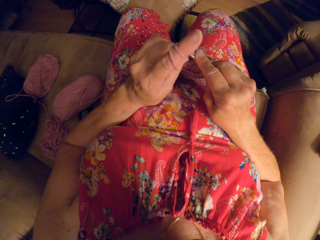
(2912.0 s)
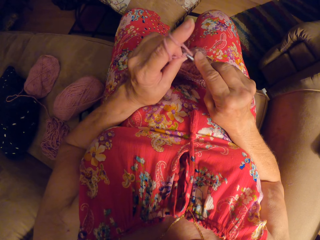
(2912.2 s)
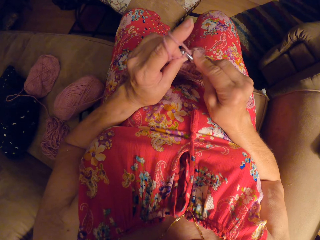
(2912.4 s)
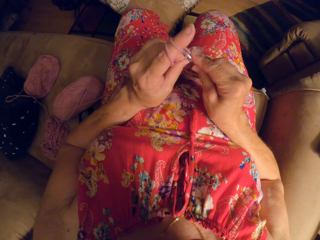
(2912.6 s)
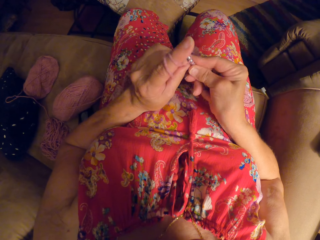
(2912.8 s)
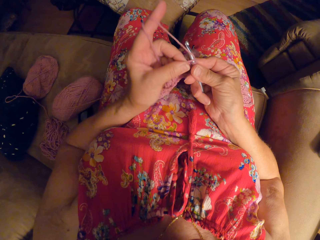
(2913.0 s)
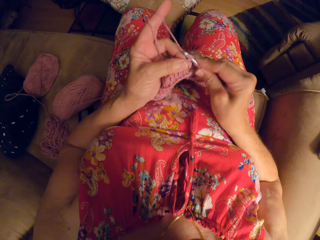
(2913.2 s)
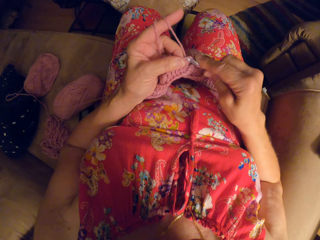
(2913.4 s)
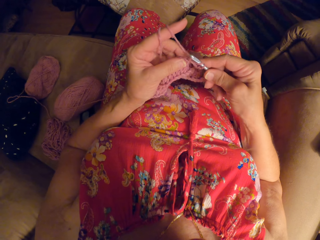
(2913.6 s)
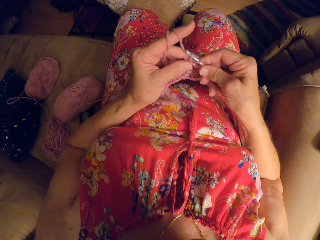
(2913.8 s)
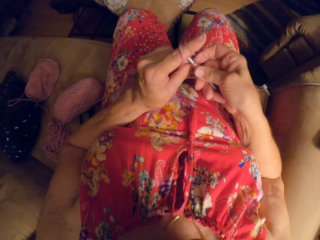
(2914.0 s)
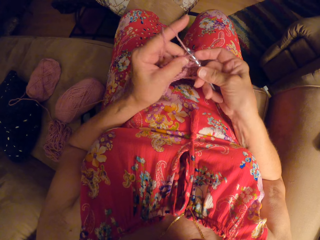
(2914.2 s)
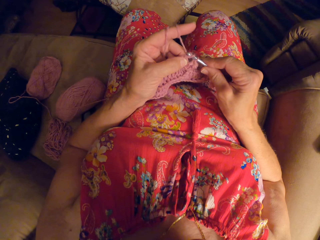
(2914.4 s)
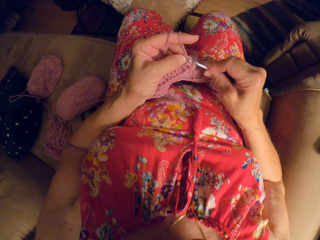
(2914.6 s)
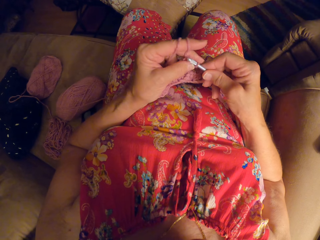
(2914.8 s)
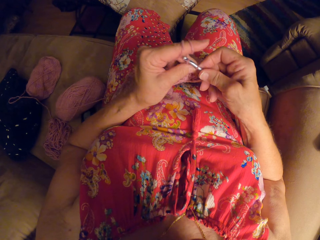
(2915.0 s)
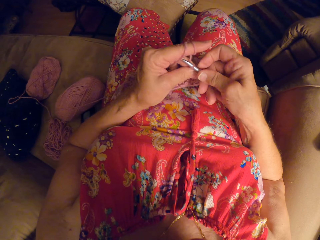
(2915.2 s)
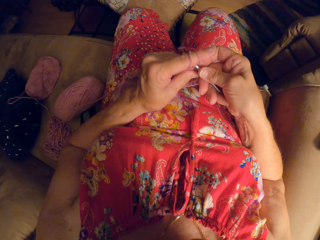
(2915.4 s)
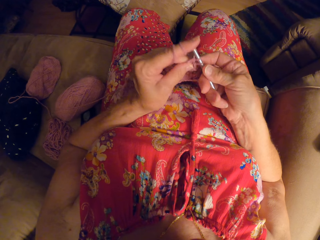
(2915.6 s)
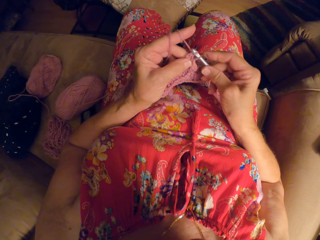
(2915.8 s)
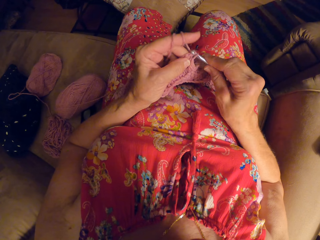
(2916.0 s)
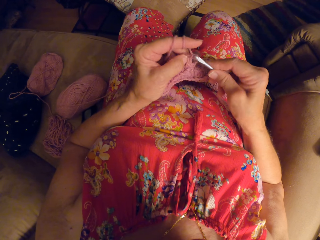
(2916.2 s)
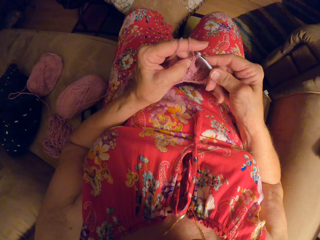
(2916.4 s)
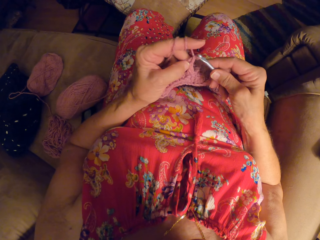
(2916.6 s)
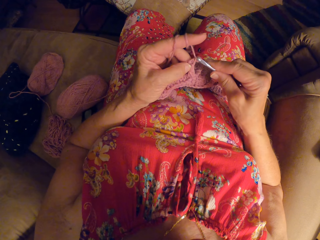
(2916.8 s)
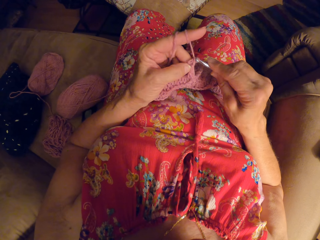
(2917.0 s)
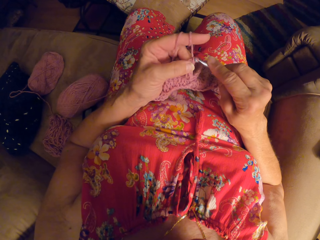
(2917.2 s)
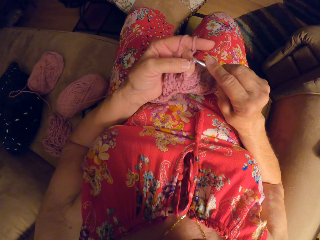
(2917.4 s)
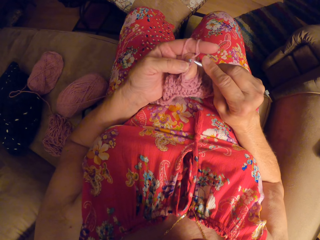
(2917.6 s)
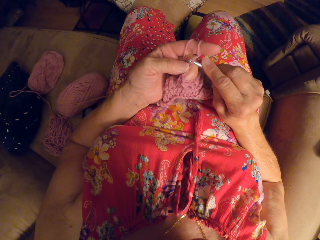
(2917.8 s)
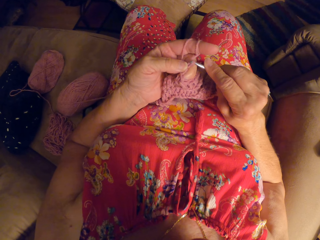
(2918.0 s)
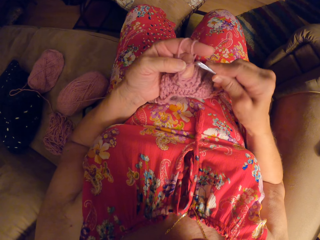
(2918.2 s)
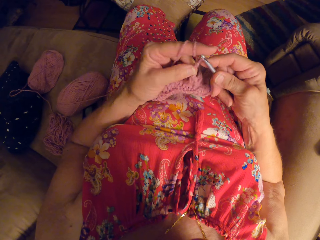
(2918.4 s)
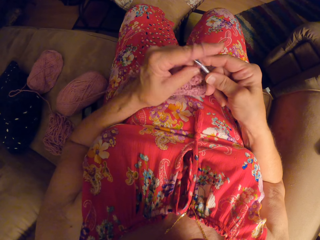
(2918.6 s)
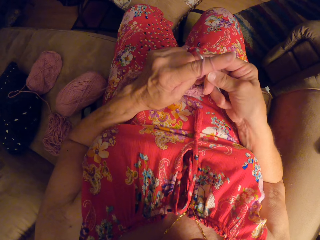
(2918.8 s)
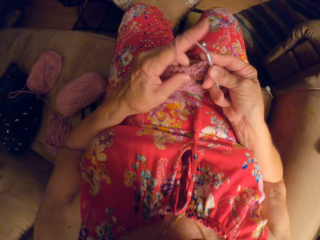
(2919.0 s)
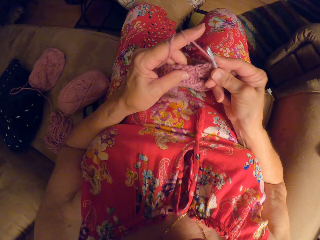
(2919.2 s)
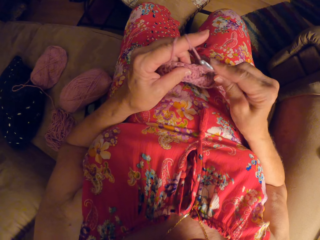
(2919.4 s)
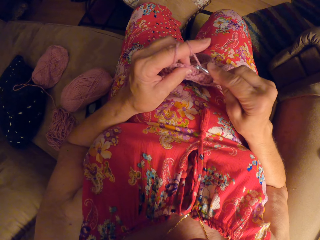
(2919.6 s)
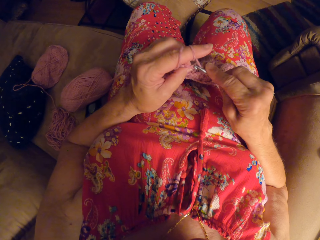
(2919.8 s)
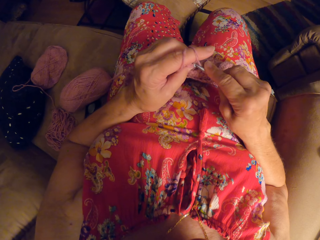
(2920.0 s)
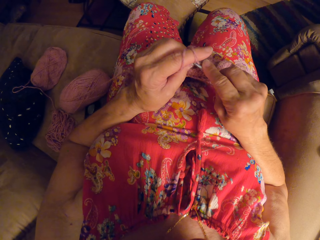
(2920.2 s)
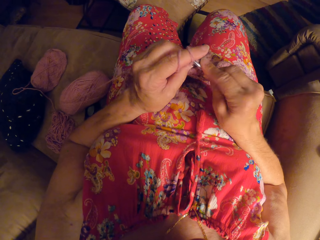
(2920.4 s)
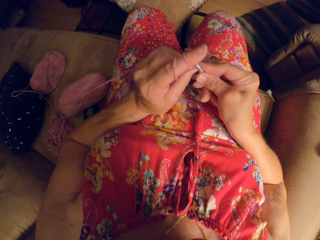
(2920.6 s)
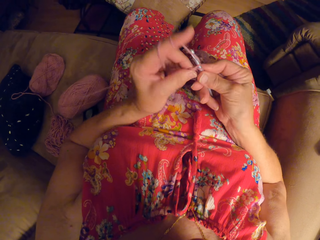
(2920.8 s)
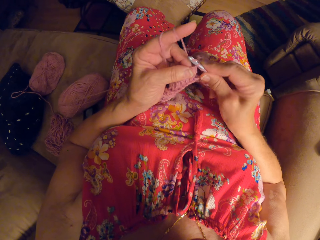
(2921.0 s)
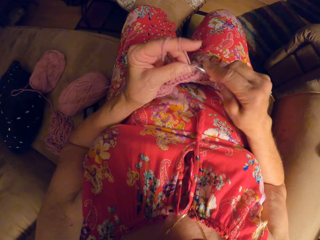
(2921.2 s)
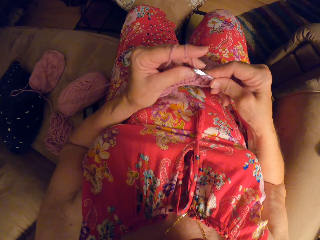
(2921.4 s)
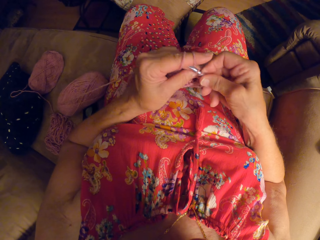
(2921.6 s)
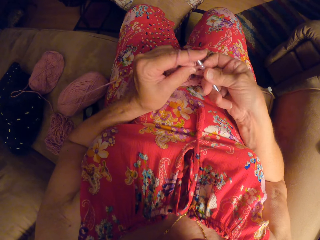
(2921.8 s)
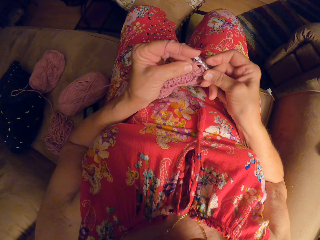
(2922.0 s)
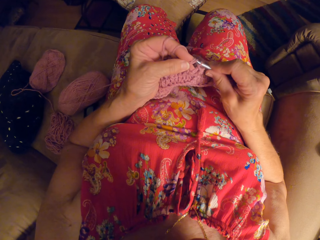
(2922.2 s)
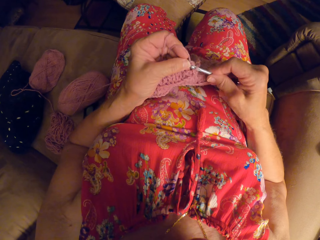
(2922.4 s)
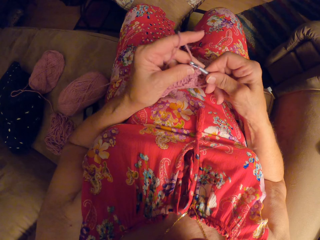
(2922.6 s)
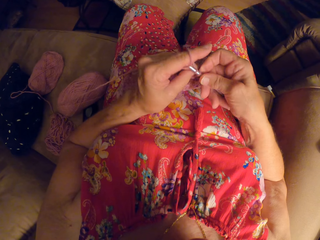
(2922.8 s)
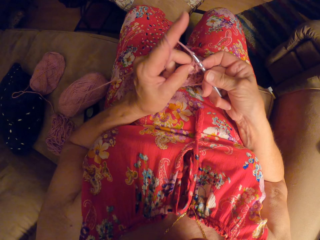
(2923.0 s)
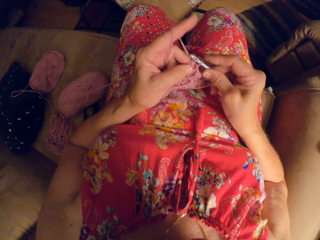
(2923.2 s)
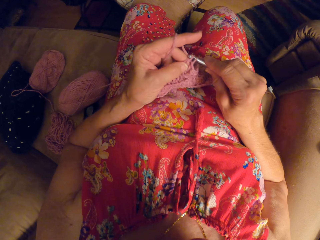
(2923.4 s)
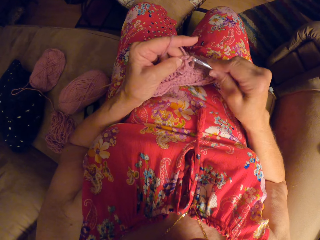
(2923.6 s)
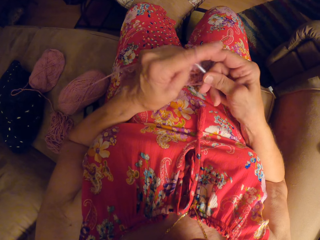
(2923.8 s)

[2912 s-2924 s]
The camera wearer weaves a fabric cloth.

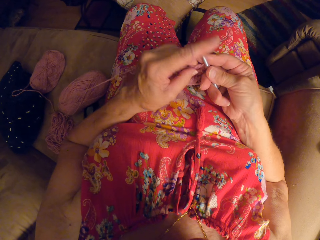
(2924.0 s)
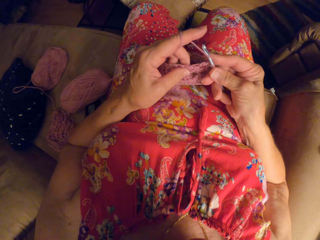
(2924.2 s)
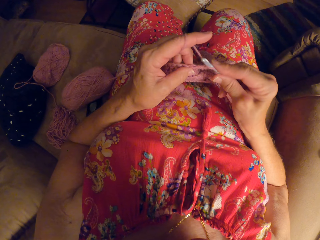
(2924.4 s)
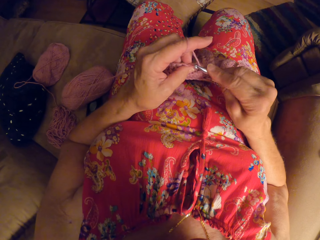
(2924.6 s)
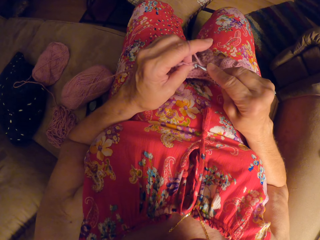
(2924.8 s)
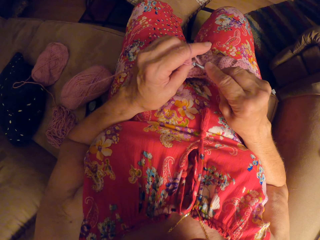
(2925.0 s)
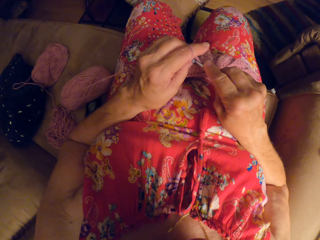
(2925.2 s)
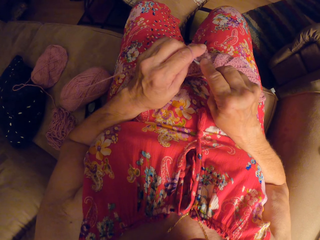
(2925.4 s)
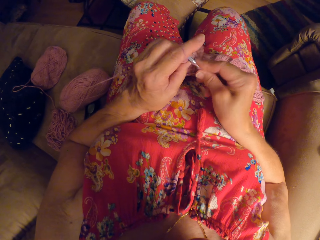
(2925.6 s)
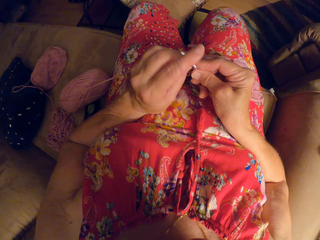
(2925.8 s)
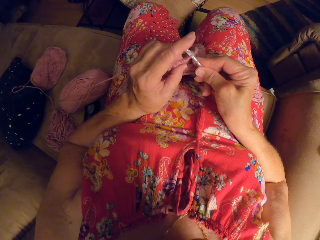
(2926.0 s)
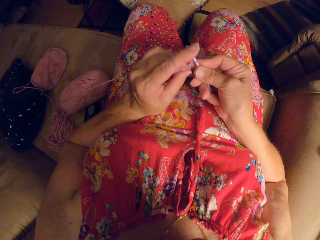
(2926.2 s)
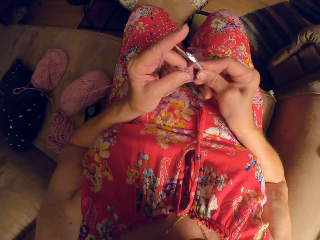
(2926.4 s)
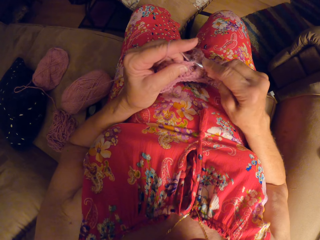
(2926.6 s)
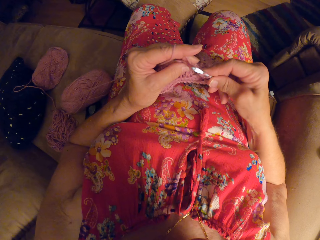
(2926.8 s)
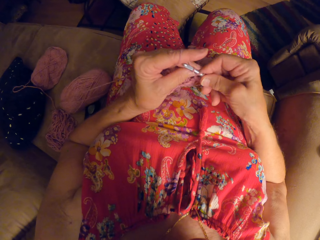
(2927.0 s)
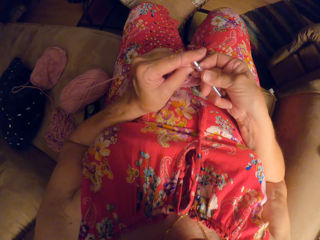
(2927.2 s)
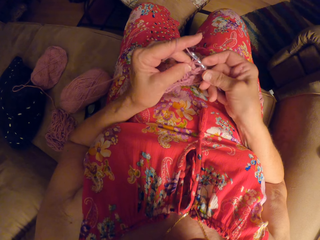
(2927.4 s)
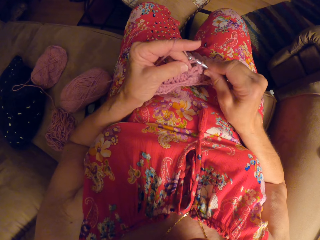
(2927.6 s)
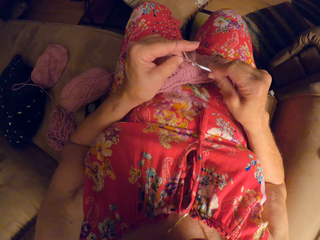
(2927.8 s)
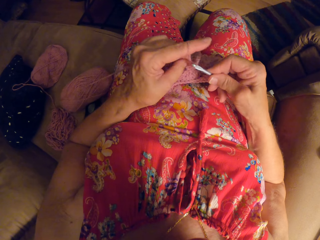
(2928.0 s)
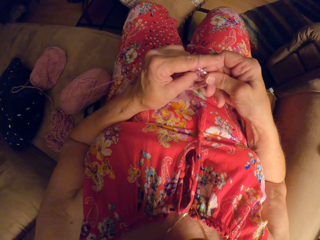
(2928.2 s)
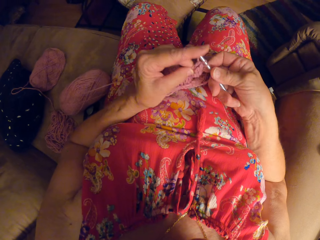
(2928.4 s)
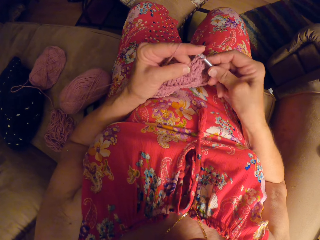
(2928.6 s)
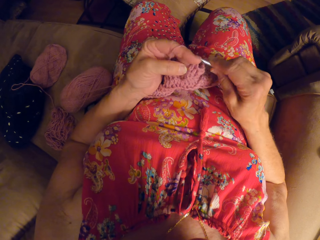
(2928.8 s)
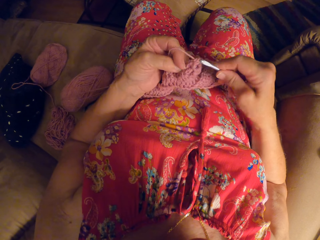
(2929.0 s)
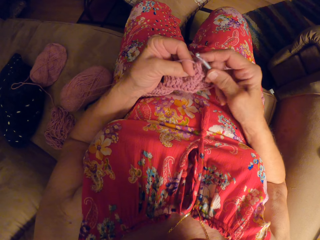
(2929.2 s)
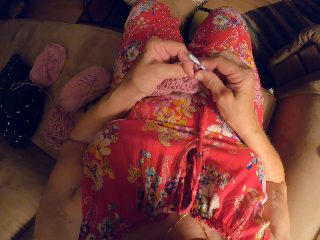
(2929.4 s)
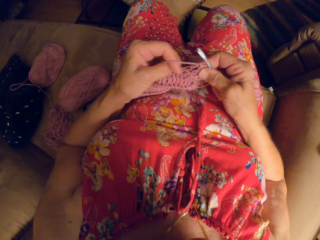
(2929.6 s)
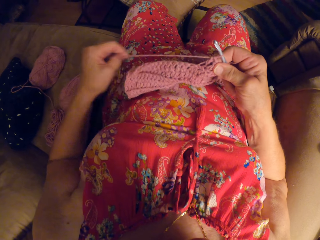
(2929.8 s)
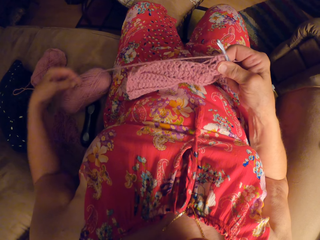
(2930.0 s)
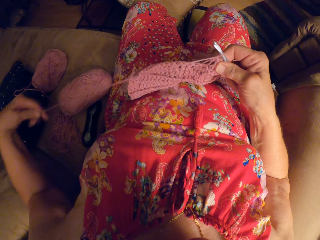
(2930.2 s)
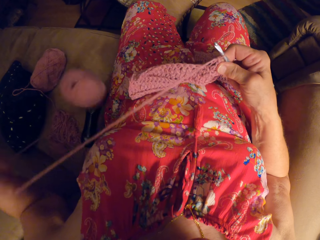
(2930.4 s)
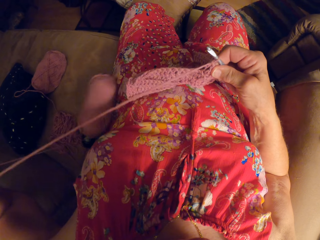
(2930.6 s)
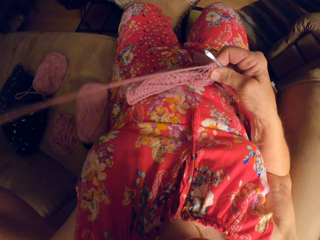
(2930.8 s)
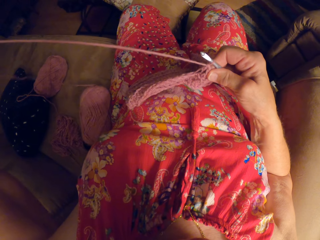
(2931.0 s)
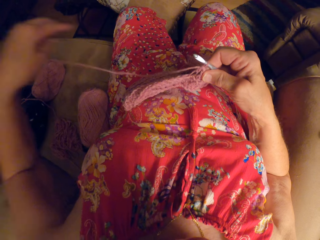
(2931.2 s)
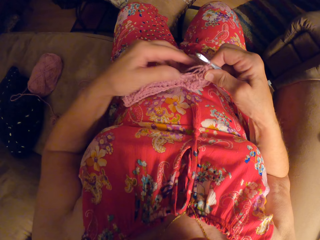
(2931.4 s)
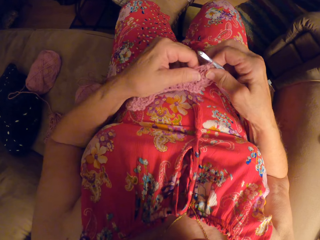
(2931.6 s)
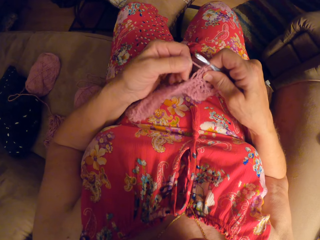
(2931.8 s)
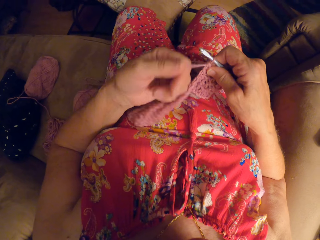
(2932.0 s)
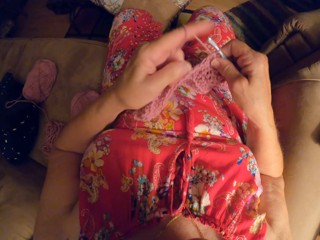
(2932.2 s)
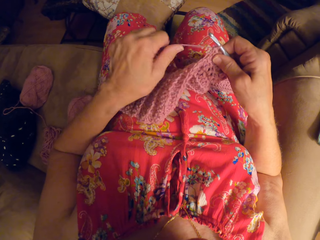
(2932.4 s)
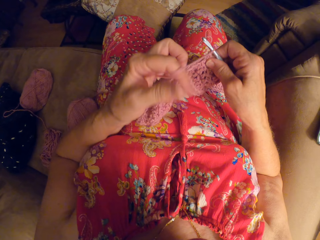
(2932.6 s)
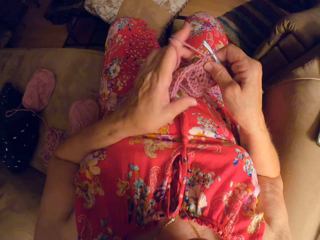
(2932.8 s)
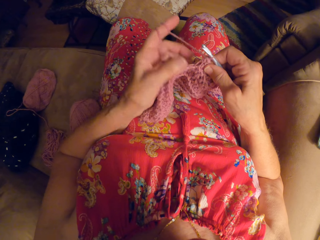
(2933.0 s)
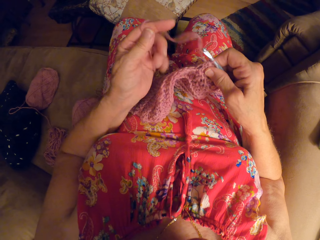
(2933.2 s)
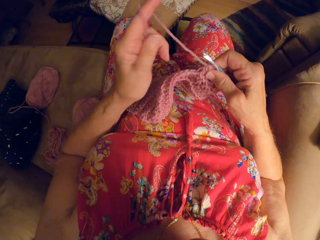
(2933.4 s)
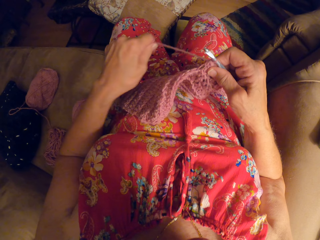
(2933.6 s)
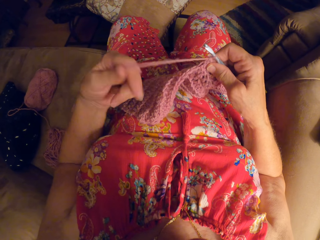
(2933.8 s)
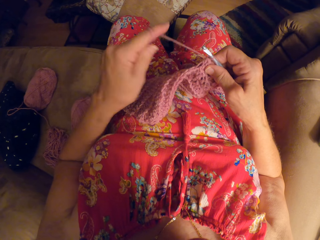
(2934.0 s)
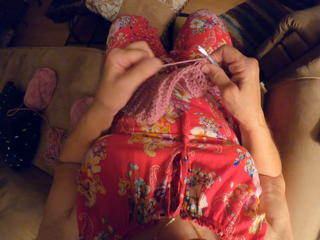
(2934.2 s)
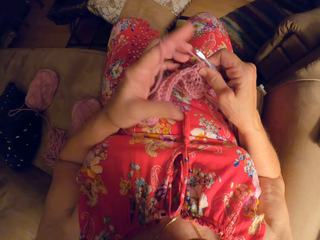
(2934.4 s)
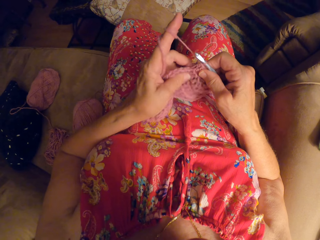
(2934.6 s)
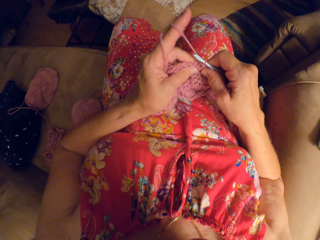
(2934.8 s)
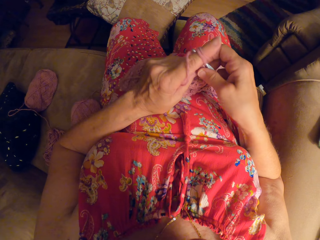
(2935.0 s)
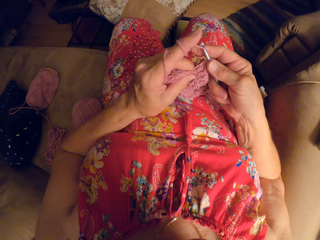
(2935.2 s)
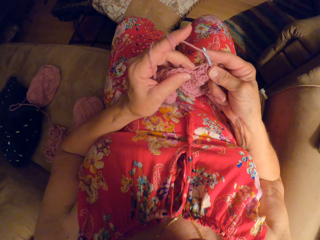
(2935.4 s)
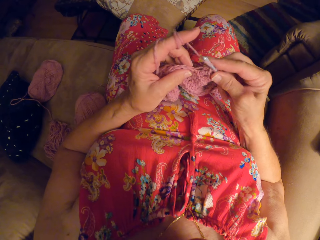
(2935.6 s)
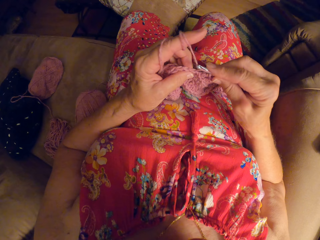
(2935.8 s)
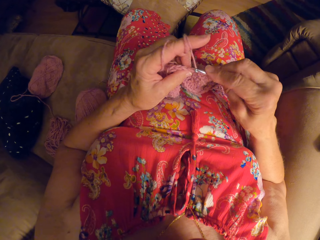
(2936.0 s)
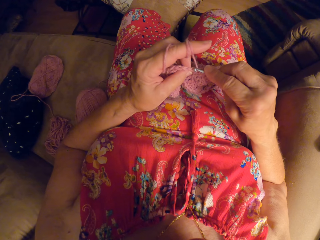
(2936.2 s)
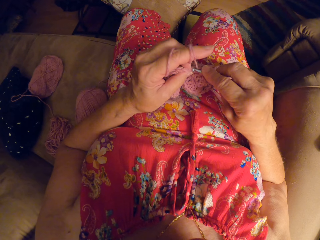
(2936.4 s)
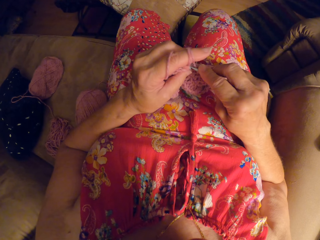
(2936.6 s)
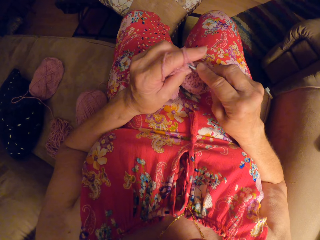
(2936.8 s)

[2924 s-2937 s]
The camera wearer unwinds more yarn strand from the ribbon yarn. They adjust the yarn. They continue to crochet the yarn. They weave a fabric cloth.
